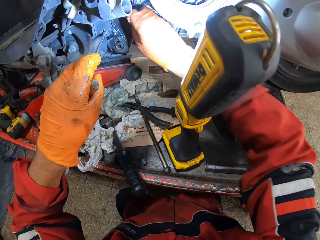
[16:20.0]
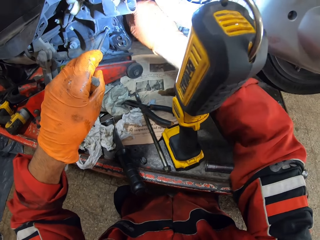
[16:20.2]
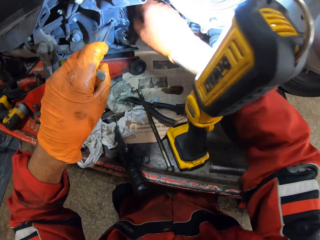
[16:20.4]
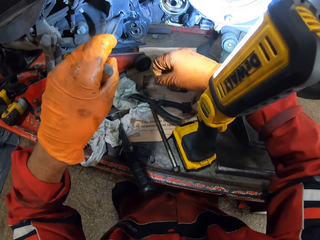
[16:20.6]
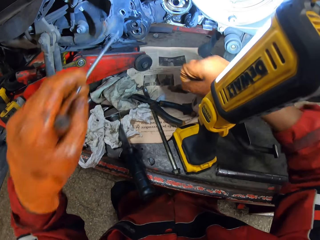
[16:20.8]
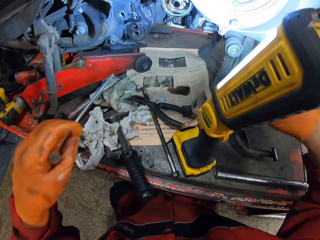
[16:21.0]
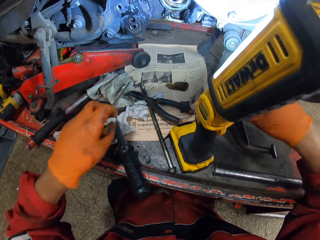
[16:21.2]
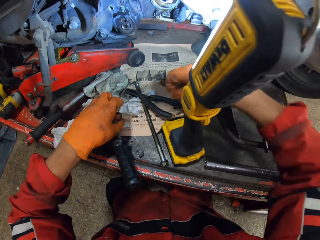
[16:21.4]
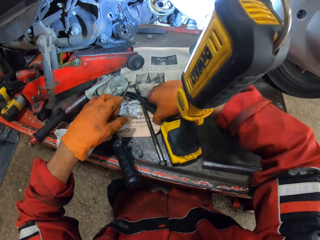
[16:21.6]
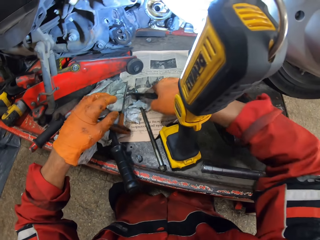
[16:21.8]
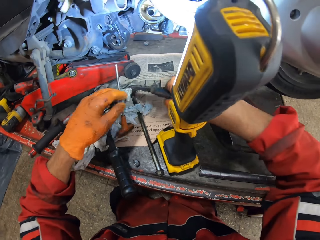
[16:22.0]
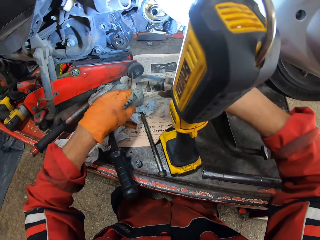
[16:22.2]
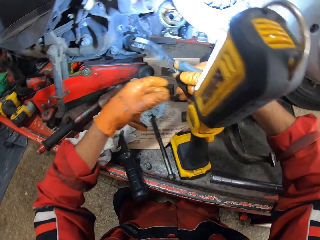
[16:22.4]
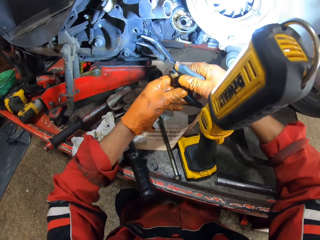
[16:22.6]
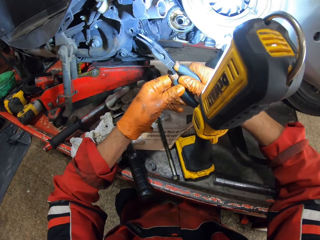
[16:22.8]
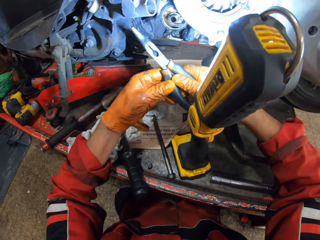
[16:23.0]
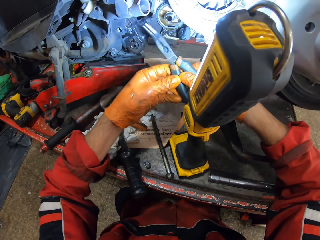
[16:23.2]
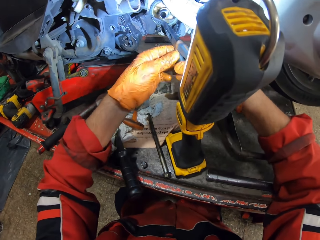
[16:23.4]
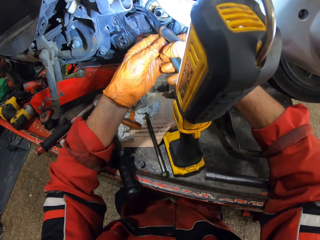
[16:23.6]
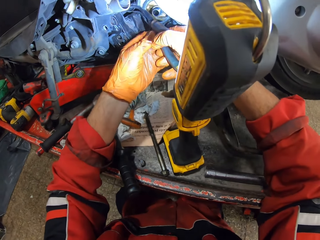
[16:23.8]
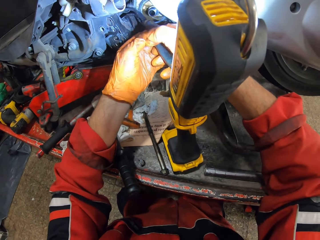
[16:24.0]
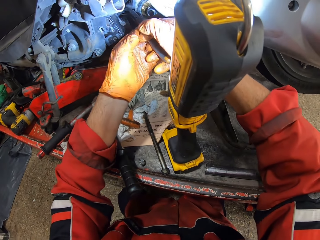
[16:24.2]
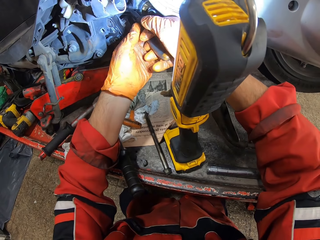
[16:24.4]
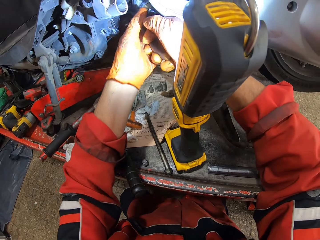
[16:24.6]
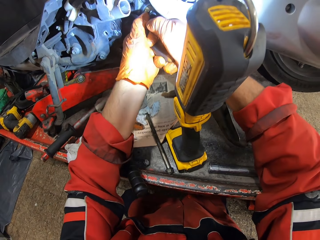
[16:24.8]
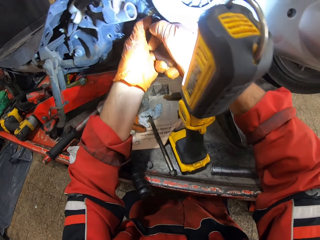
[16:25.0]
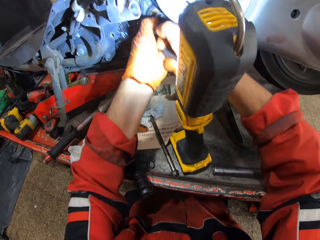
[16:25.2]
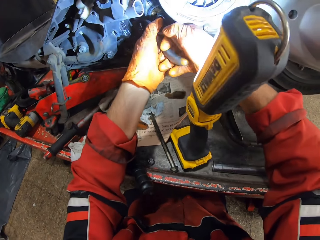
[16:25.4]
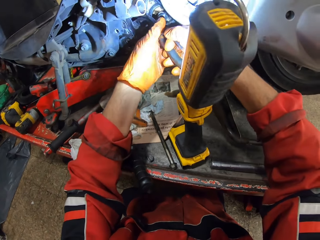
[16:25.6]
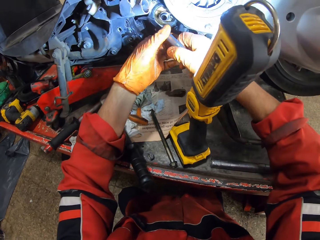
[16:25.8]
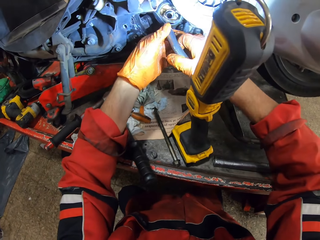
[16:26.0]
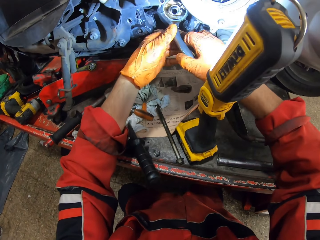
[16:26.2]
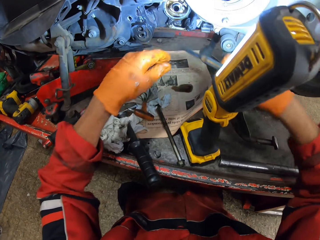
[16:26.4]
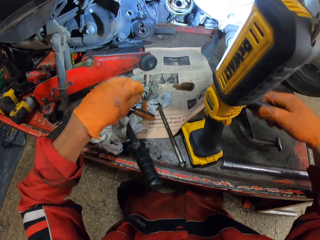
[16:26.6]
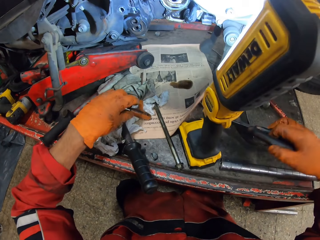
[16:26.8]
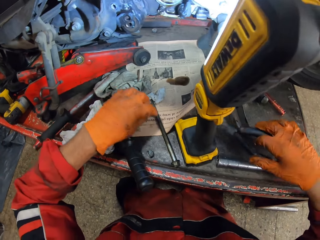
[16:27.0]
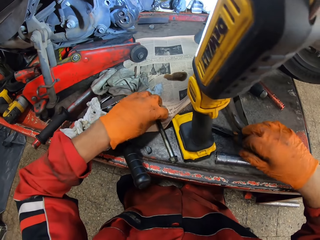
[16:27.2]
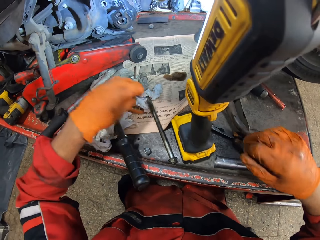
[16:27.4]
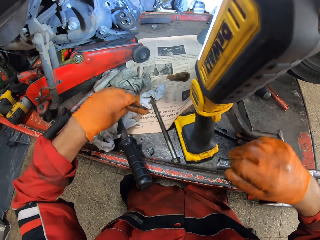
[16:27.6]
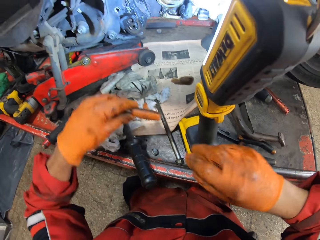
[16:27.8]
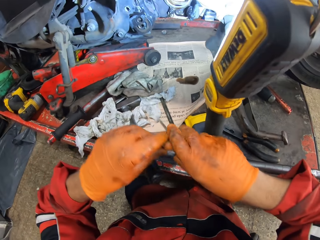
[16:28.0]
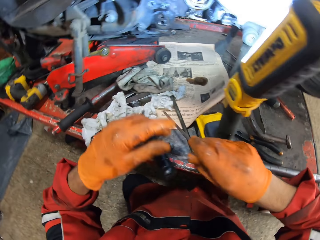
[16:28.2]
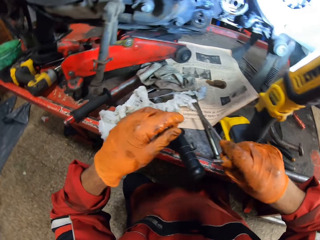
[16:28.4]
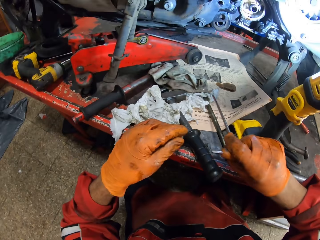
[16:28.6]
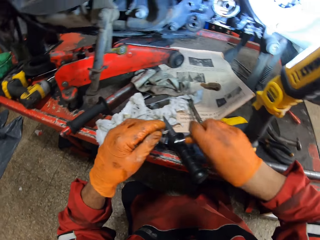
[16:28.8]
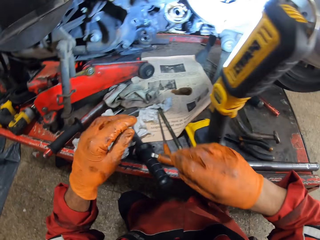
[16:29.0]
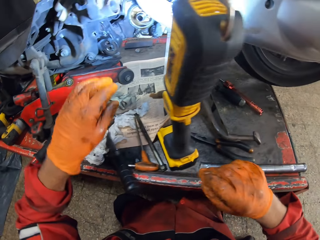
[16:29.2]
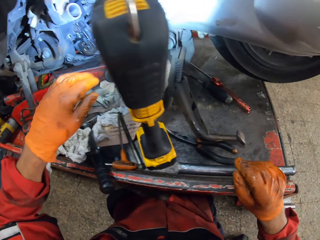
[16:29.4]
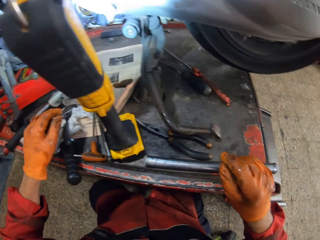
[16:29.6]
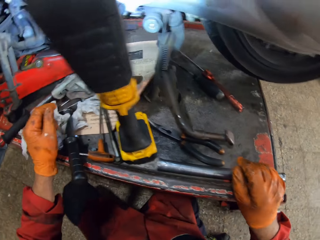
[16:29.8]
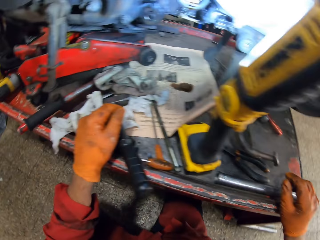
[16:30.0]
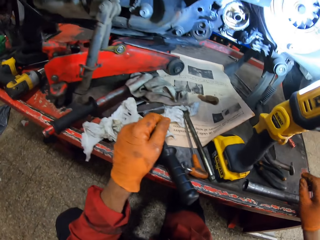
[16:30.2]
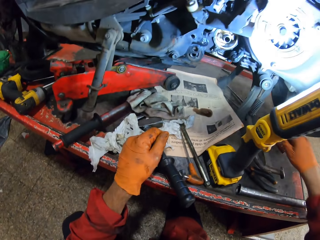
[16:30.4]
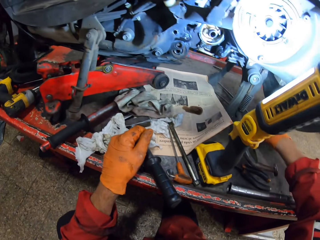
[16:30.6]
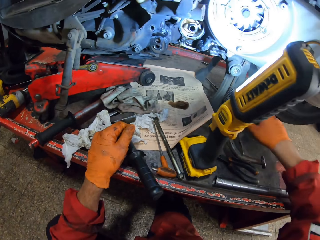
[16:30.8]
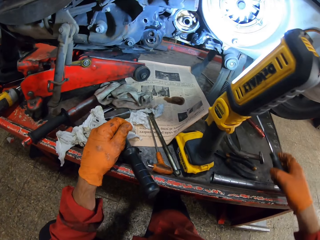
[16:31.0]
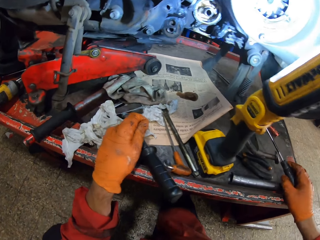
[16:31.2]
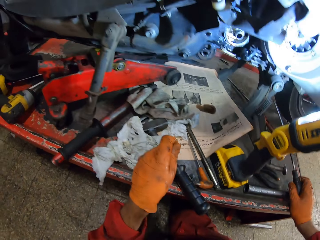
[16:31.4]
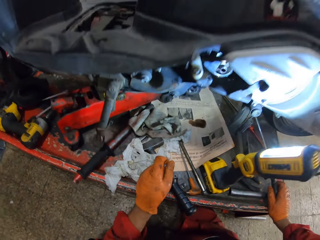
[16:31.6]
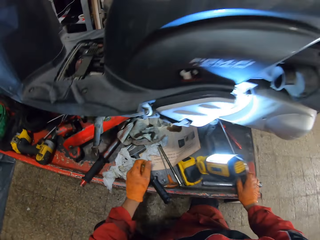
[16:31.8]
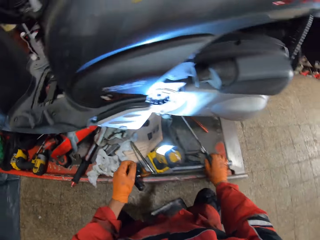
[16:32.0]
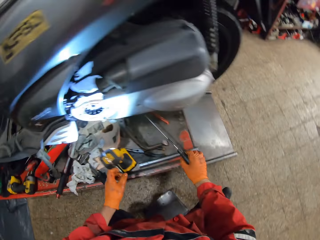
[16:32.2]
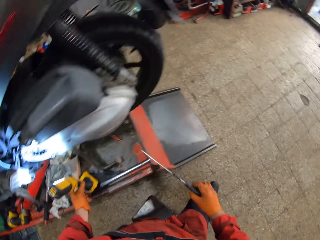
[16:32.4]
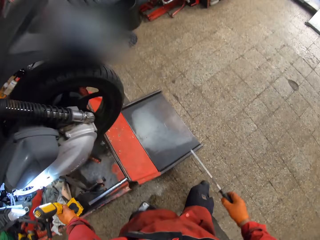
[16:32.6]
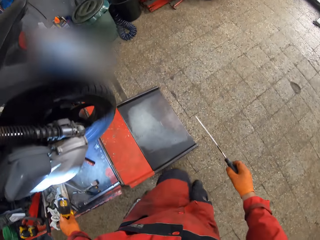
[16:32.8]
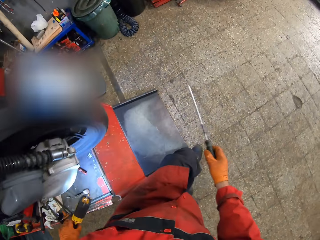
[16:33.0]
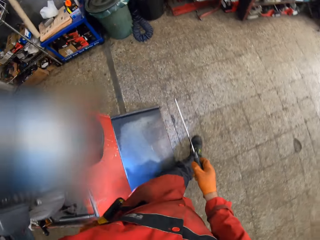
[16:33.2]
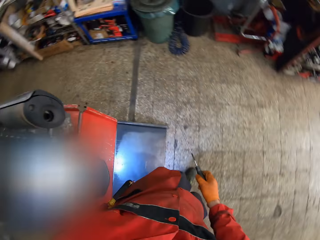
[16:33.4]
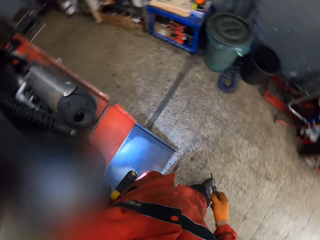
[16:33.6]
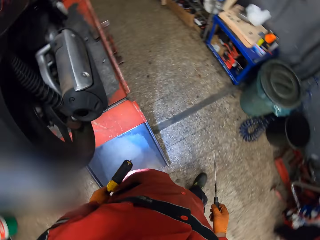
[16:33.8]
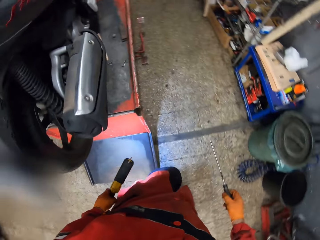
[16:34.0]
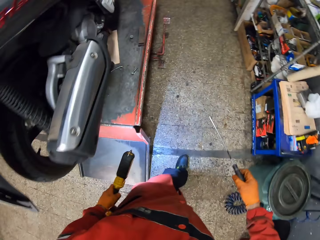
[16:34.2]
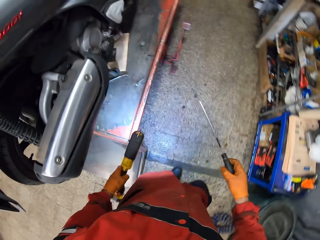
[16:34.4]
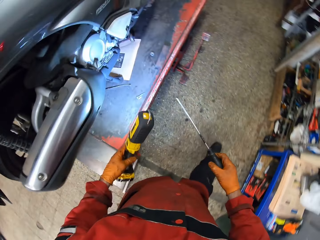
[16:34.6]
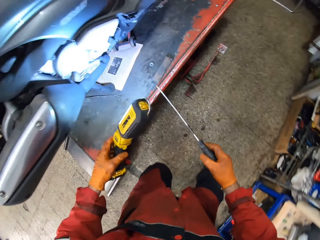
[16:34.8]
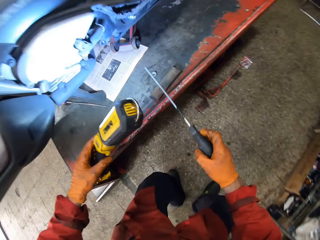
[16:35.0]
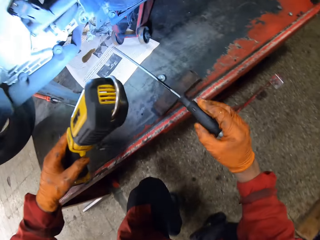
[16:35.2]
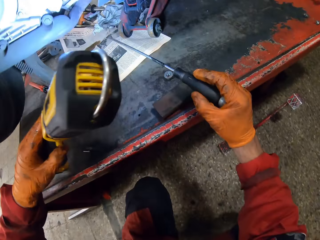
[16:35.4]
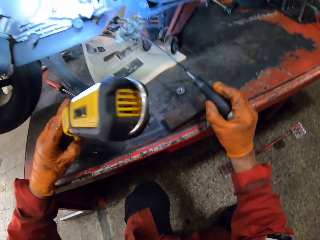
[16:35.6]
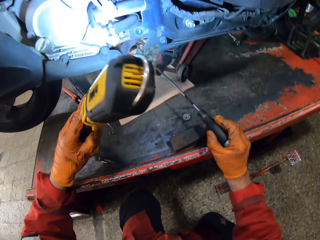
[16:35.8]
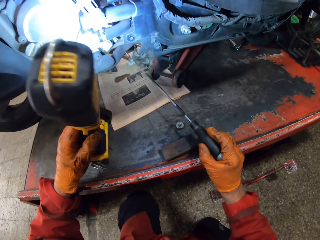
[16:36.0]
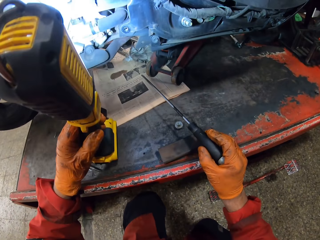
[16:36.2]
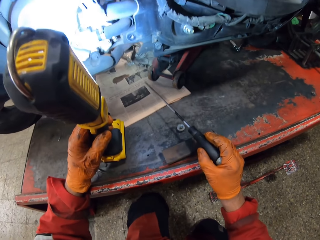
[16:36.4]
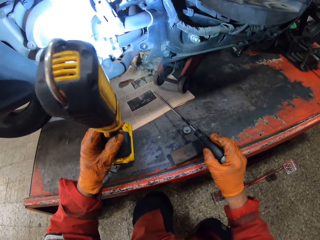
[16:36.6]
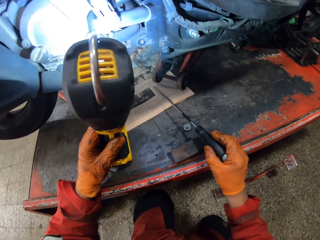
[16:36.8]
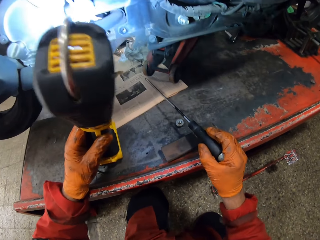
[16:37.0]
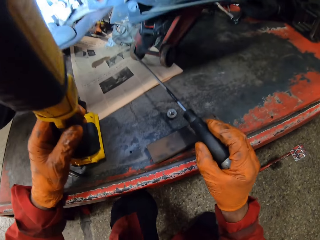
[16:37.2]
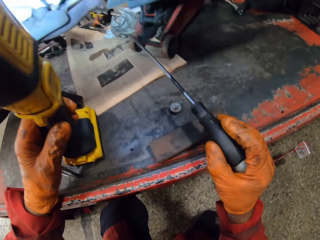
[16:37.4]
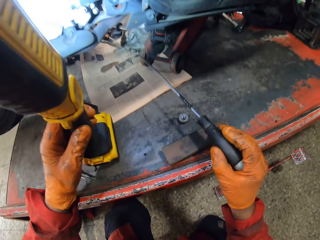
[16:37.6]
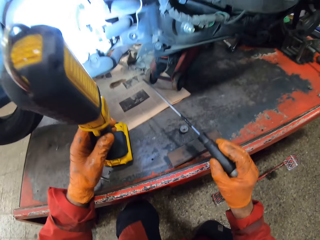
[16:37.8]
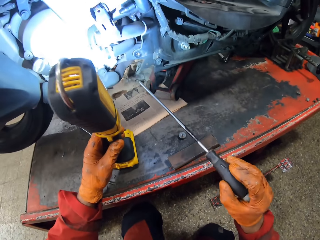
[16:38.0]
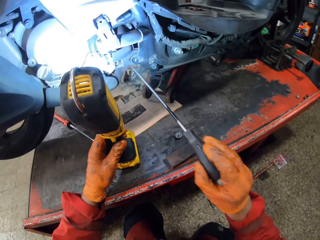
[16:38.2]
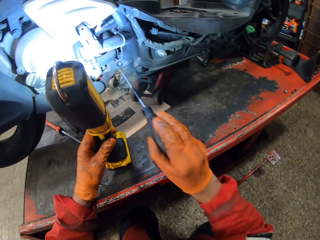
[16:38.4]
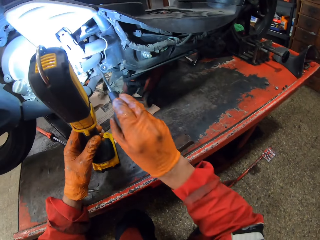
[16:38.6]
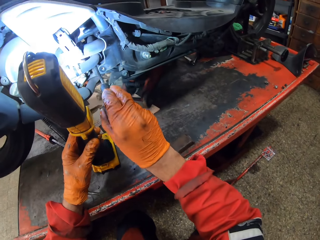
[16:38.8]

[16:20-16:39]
The camera wearer drops the needle nose pliers on the workbench. He holds the T wrench or screwdriver. He drops the T wrench on the workbench. He picks up the needle nose pliers with his right hand. He opens the needle nose pliers with both hands. He holds the pliers. He tightens the bolt. He adjusts a screw with the needle nose pliers. He drops the needle nose pliers on the workbench. He picks up the T wrench with his left hand. He passes the T wrench to his right hand. He drops the T wrench on the workbench. He puts the hand down. He picks up a long screwdriver from the workbench with his right hand. He picks up a lamp from the workbench with his left hand. He walks to the other side of the motorcycle. He holds the screwdriver. He holds the torch.

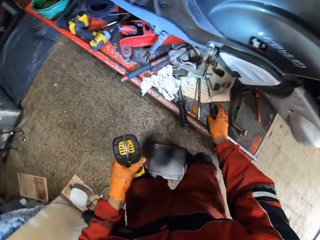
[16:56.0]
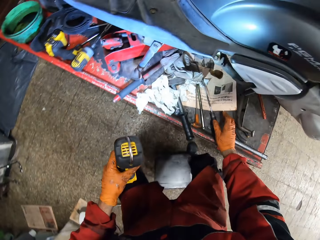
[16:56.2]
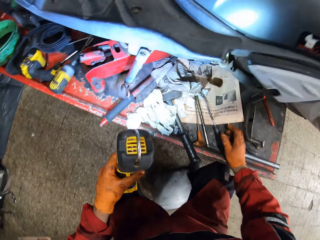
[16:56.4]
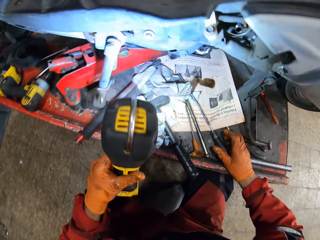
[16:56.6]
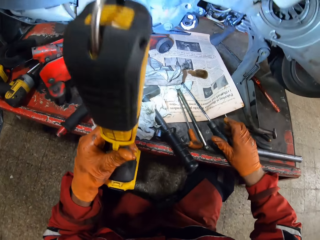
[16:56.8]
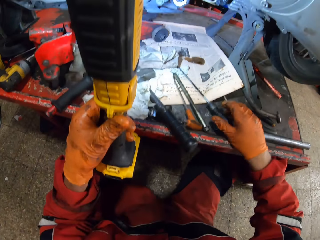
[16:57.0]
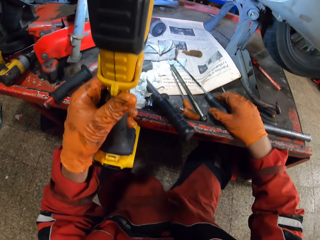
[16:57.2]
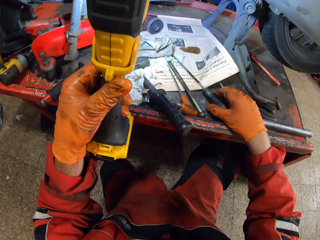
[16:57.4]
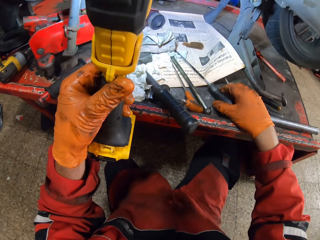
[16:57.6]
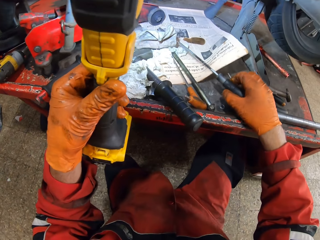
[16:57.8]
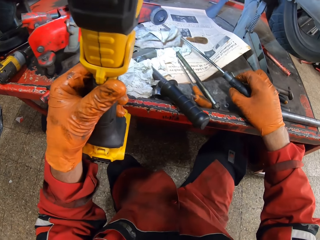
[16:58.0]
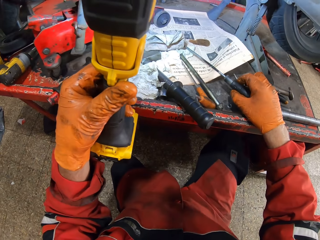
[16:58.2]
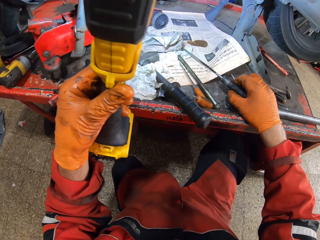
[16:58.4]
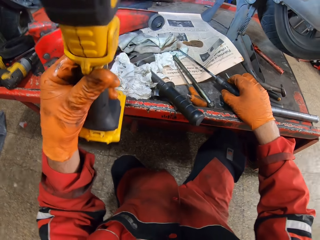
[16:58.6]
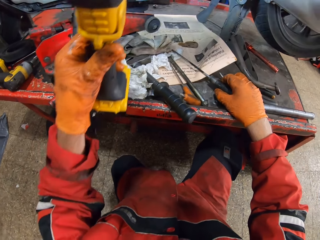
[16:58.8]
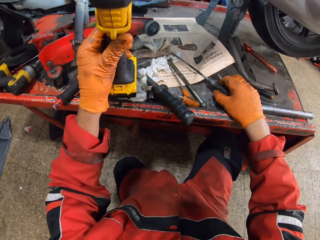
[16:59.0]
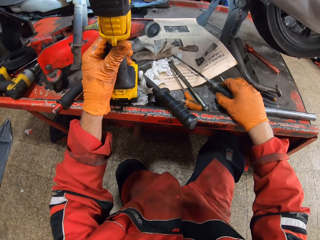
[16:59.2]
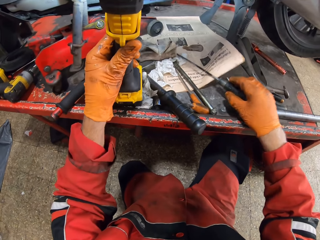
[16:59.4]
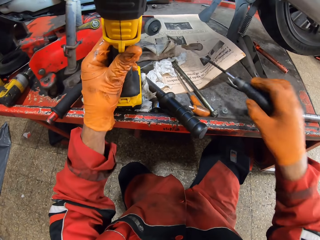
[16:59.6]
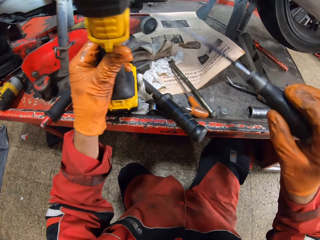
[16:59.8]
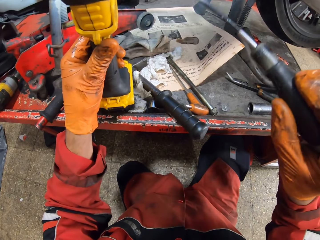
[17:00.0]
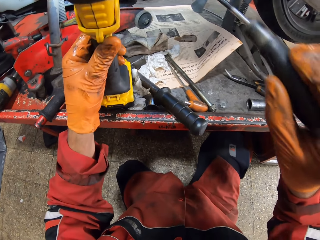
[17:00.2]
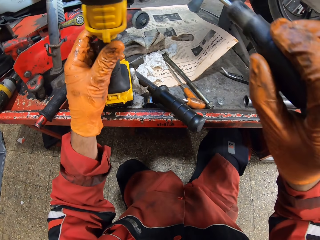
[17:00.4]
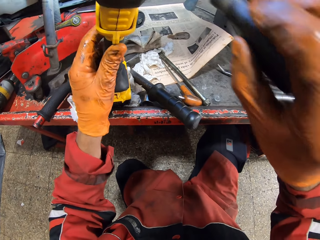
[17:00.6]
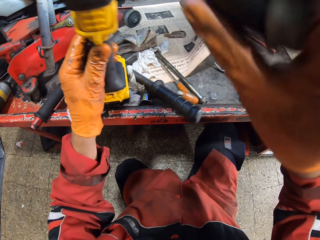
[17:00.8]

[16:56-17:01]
The camera wearer drops the long screwdriver on the workbench. He holds the torch or lamp. He holds the screwdriver. He places the lamp on the workbench with his left hand. He raises the long screwdriver with his right hand. He holds the screwdriver.
